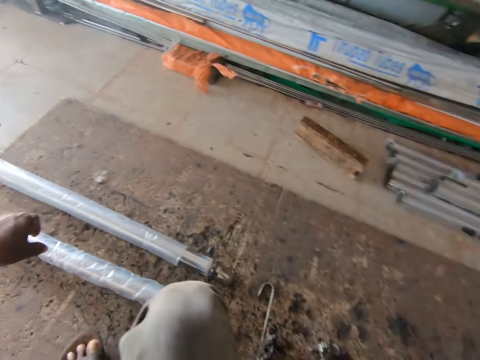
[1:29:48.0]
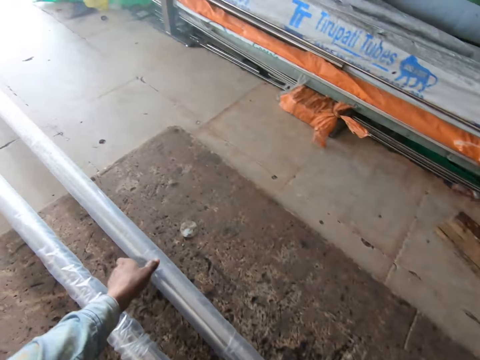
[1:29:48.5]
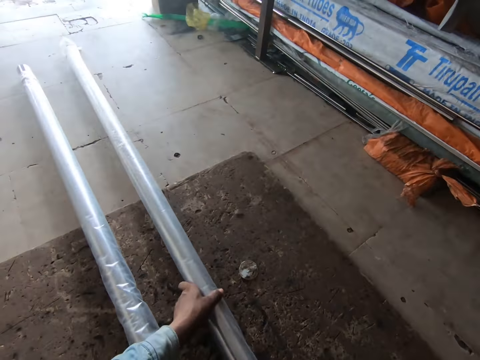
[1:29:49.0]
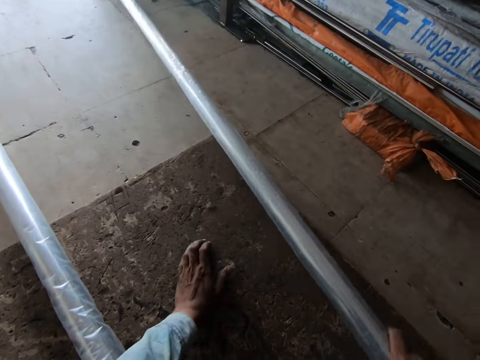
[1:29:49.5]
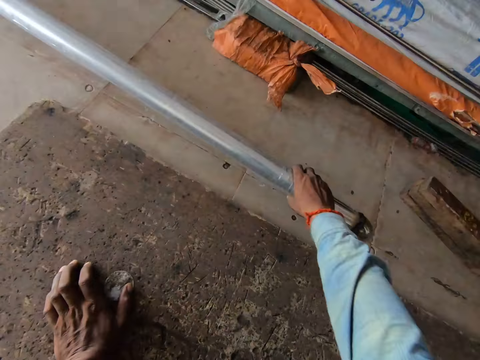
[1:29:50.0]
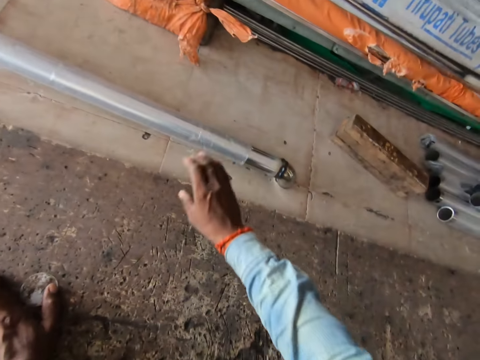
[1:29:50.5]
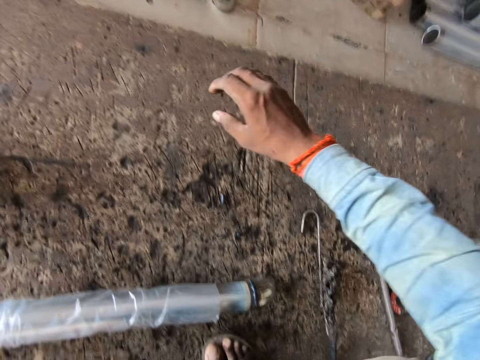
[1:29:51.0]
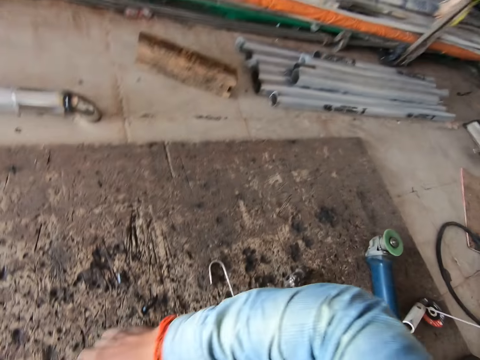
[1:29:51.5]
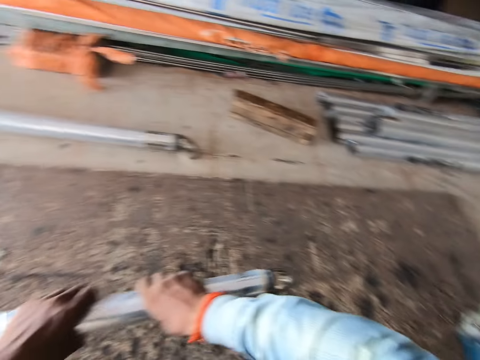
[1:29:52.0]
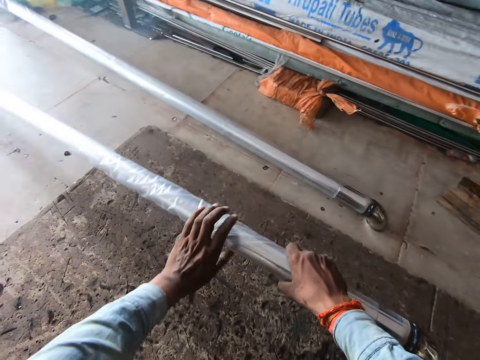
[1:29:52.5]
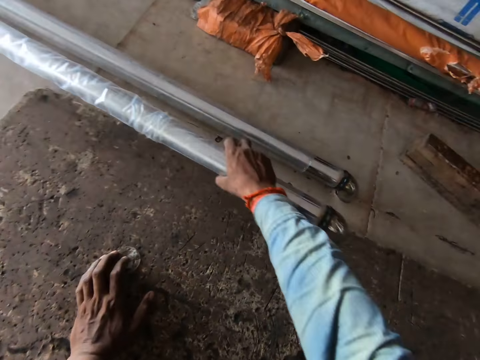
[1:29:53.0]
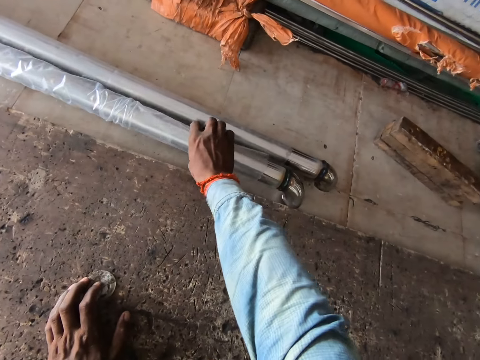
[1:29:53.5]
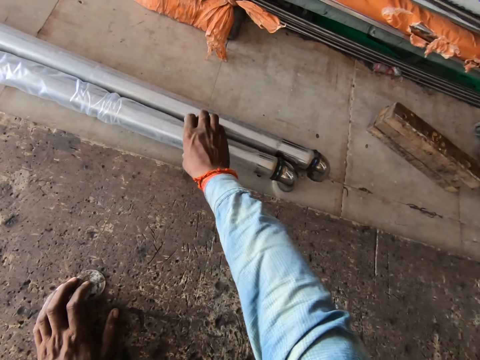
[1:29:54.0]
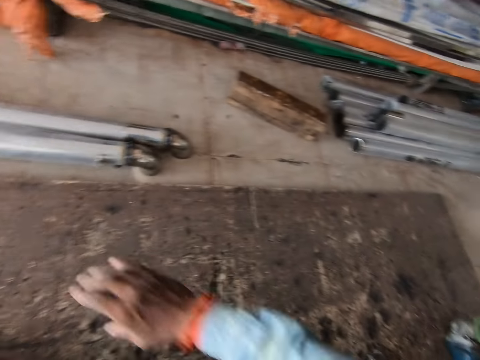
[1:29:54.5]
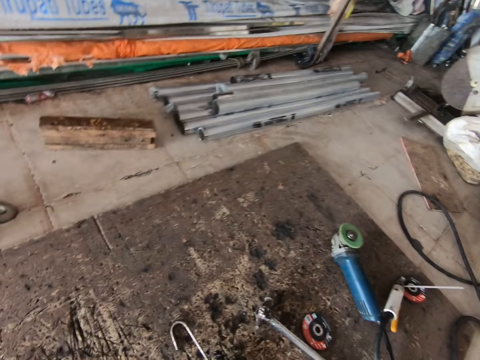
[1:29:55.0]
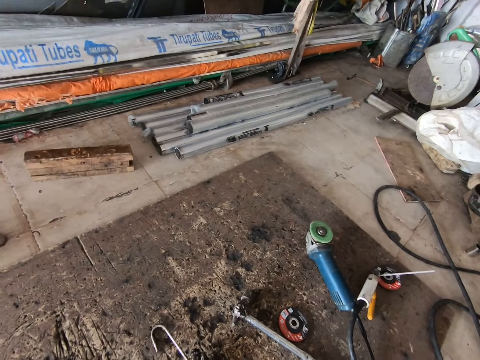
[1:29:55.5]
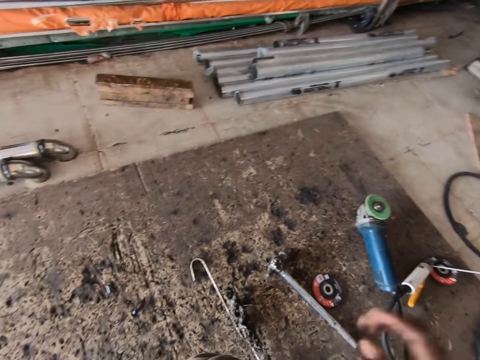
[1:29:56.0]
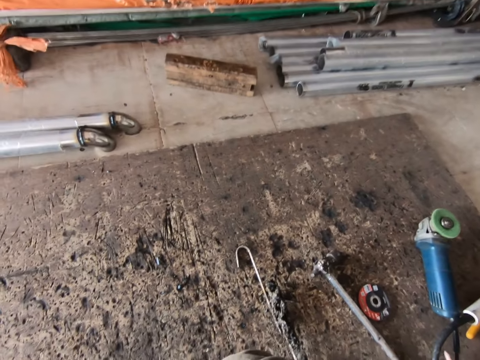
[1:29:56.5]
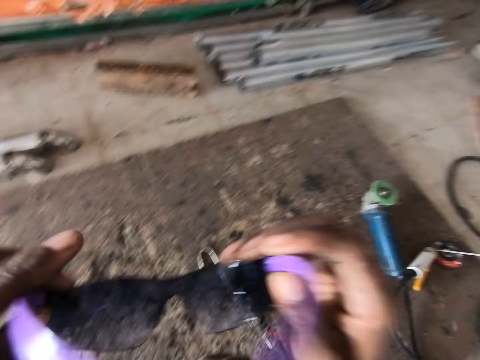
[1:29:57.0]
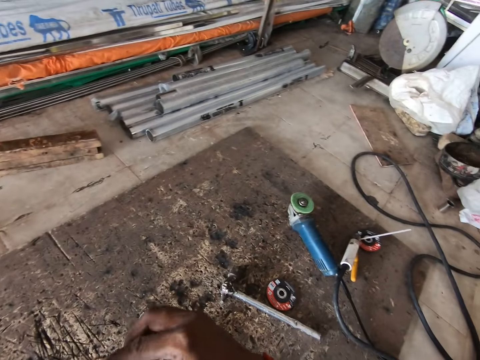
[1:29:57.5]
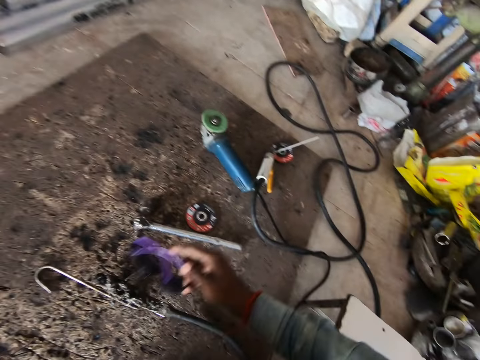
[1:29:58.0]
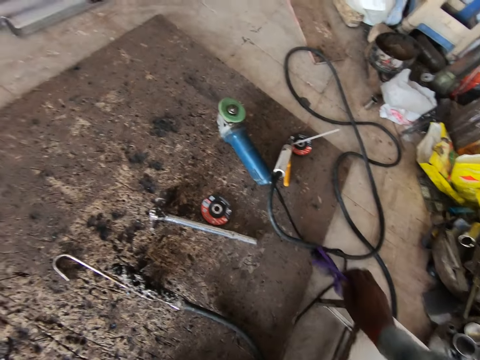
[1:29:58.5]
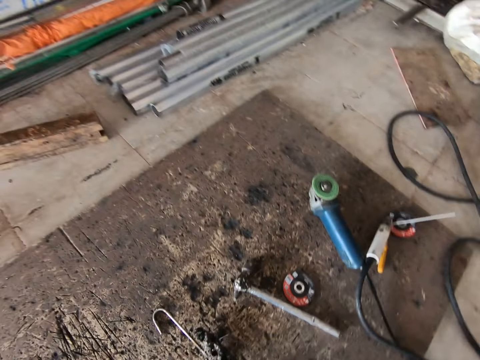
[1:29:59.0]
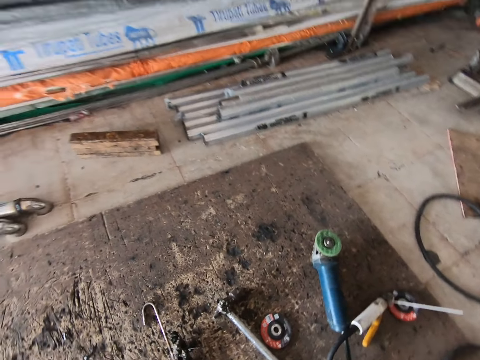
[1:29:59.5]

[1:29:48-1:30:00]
The camera wearer moves the railing on the floor with his left hand. He moves the railing on the floor with his right hand. He moves the railing on the floor with both hands. He looks around the workshop. He removes the welding goggle from his face with both hands and folds the welding goggle with his hands.

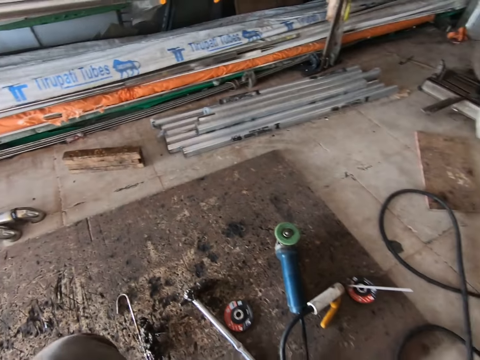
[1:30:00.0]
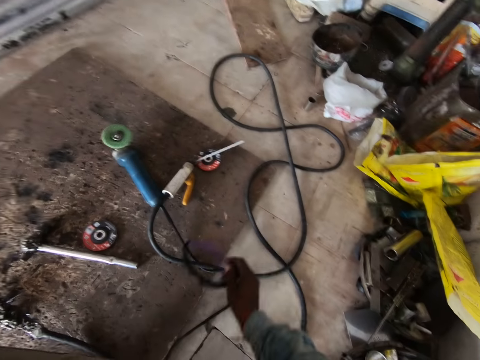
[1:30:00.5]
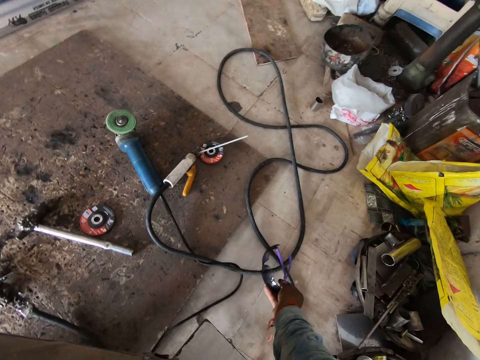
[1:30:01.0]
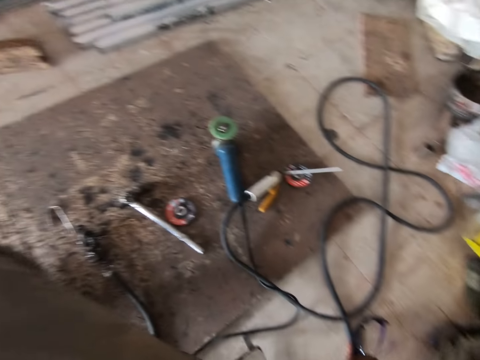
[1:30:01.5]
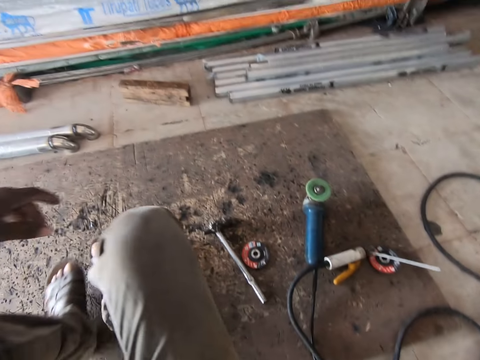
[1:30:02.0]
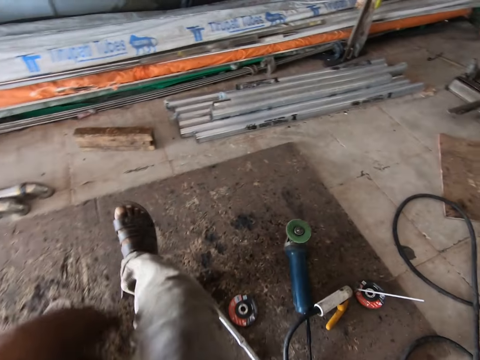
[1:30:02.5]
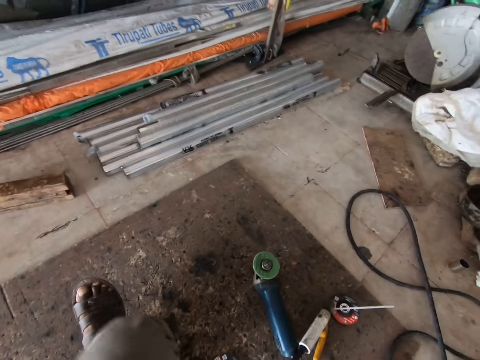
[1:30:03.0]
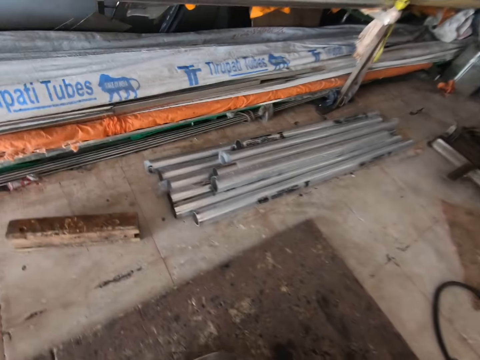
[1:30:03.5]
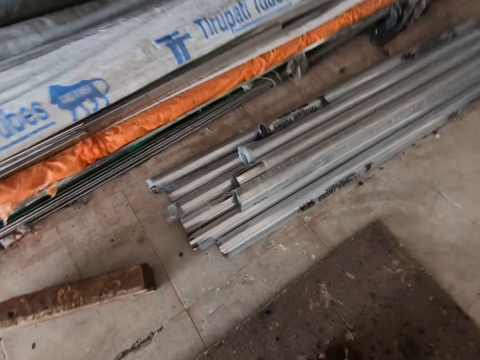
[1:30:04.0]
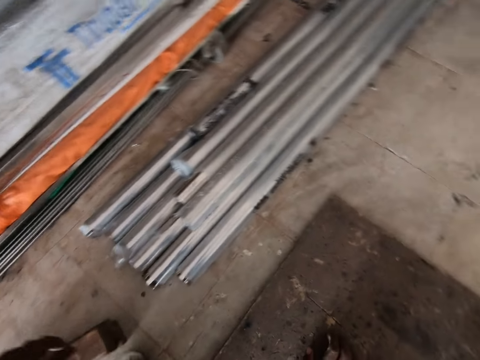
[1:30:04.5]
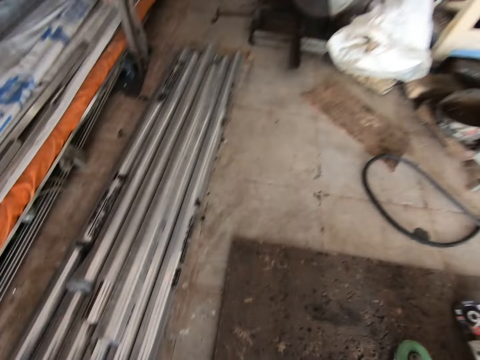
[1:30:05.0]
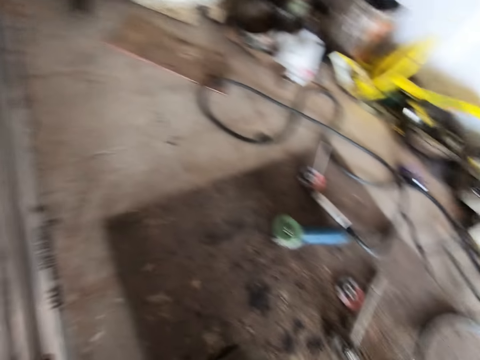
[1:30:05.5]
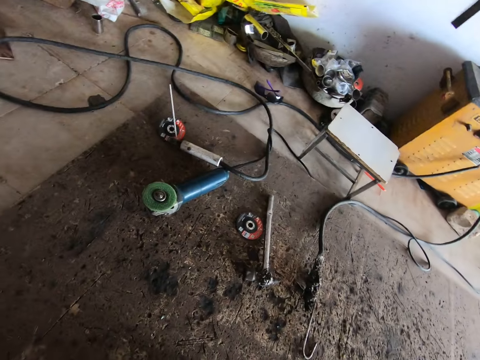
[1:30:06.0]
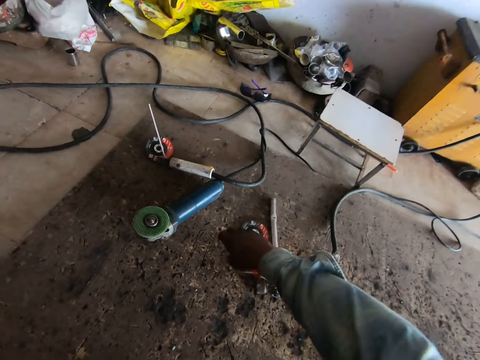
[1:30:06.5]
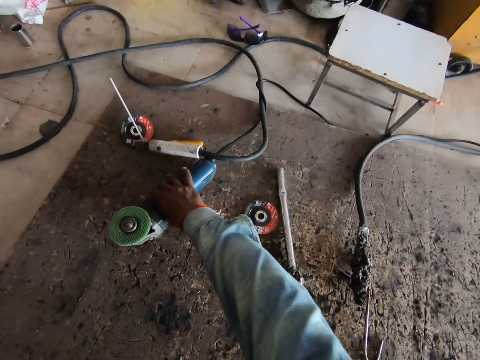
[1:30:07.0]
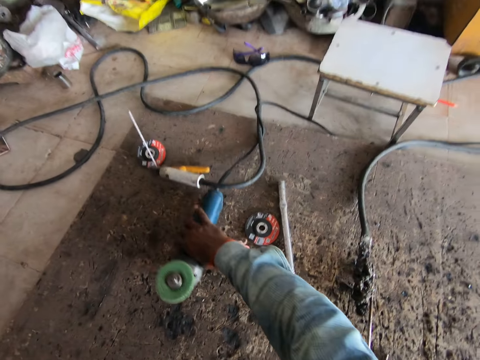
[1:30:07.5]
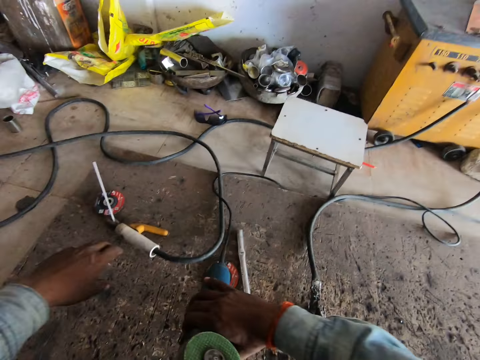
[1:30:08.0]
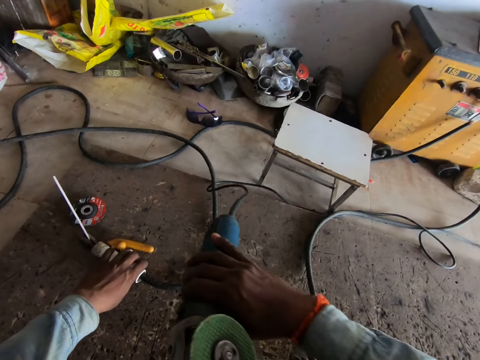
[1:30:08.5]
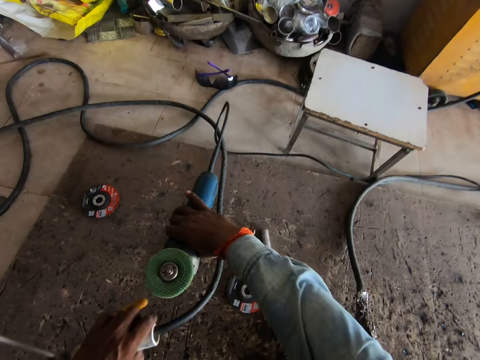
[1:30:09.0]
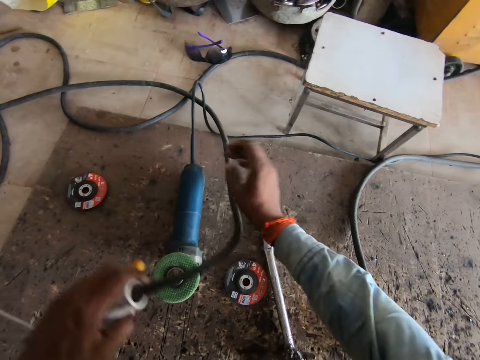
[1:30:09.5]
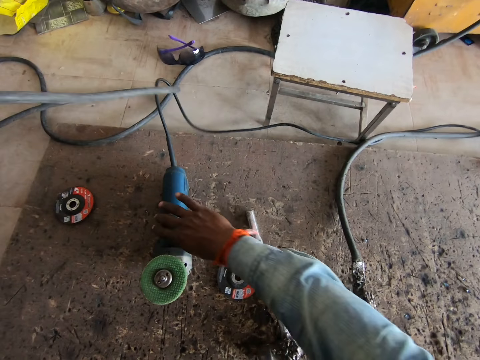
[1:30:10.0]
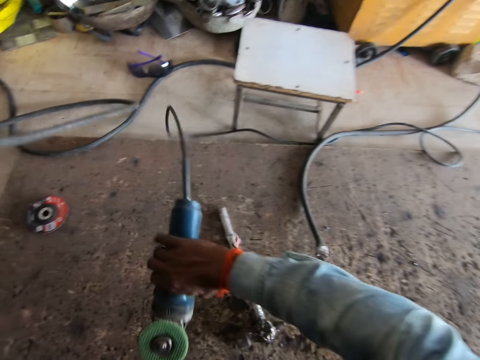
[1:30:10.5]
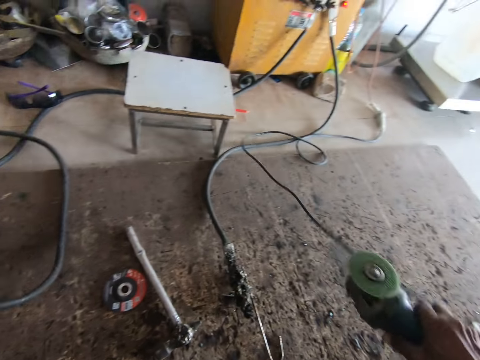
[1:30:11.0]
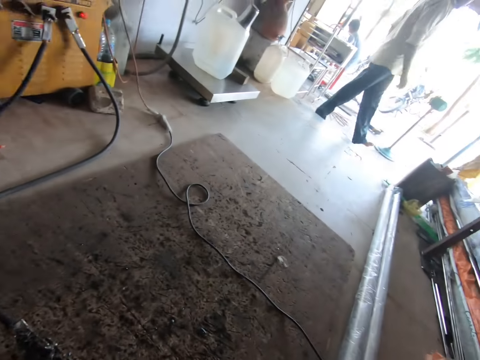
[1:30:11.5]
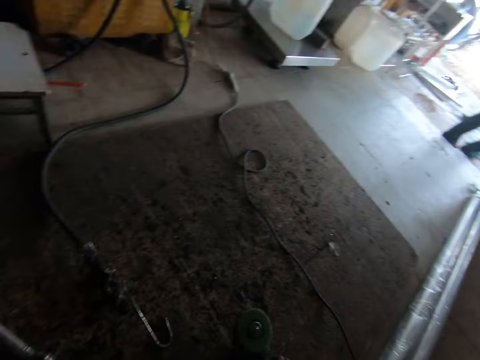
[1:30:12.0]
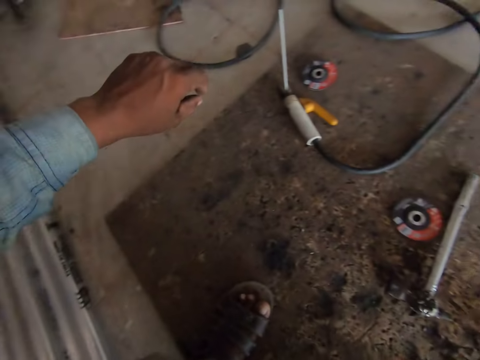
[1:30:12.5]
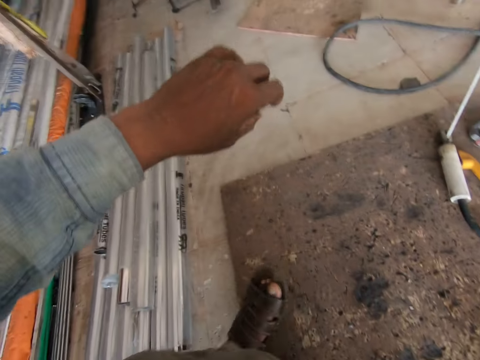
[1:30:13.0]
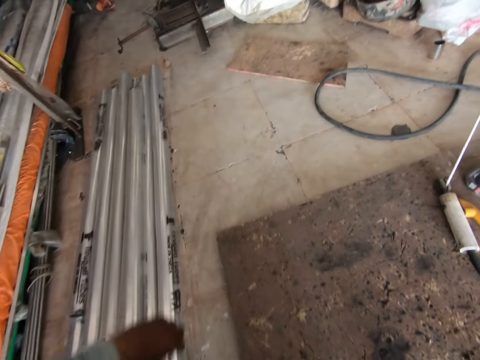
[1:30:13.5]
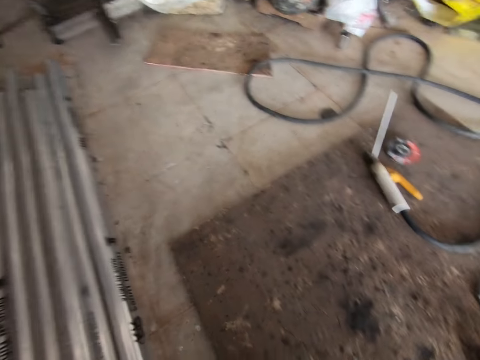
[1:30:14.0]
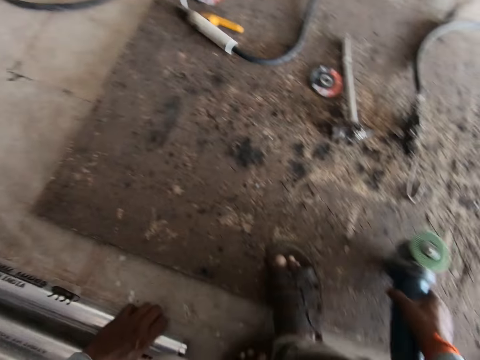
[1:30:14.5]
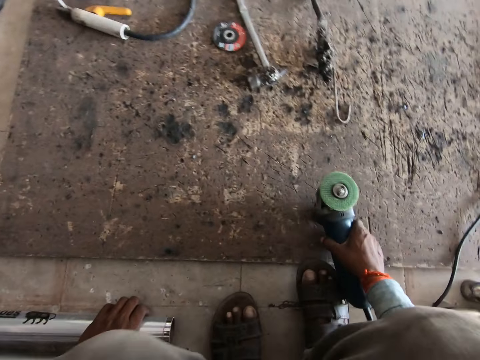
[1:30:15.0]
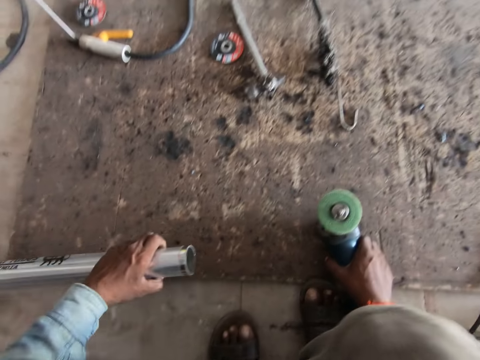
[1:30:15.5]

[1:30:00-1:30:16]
The camera wearer drops the welding goggle on the floor with his right hand. He walks around the workshop. He looks around the workshop. He picks up a grinding machine from the floor with his right hand. He picks up the welding electrode holder from the floor with his left hand. He drops the grinding machine on the floor with his right hand. He looks around the workshop. He raises the welding electrode holder with his left hand. He picks up the grinding machine from the floor with his right hand. He holds a railing on the floor with his left hand. He drops the grinding machine on the floor with his right hand. He moves the railing on the floor with his left hand.
